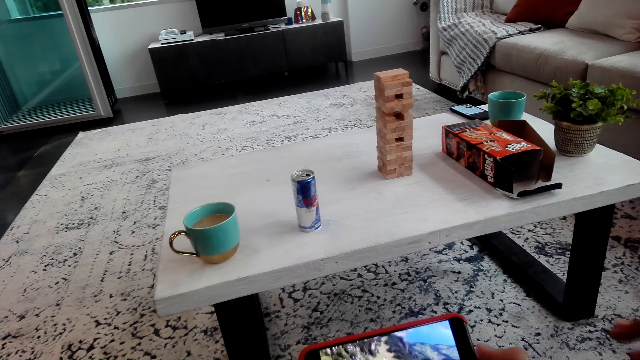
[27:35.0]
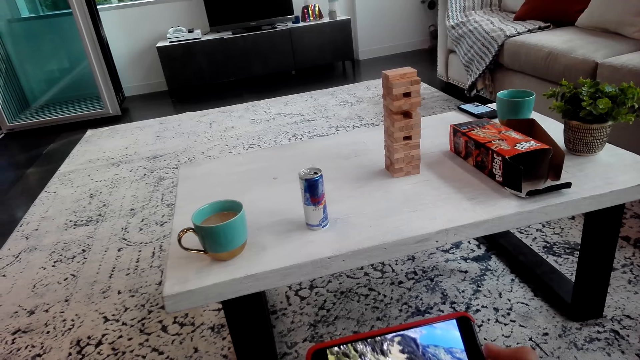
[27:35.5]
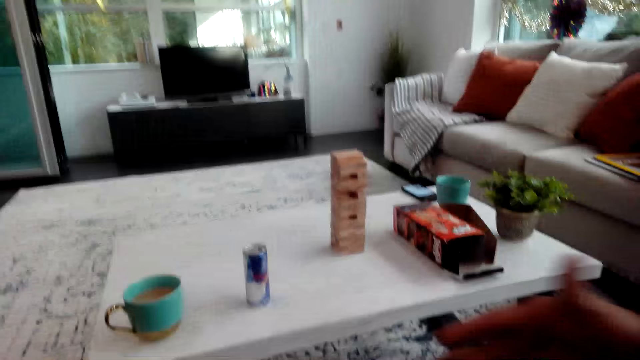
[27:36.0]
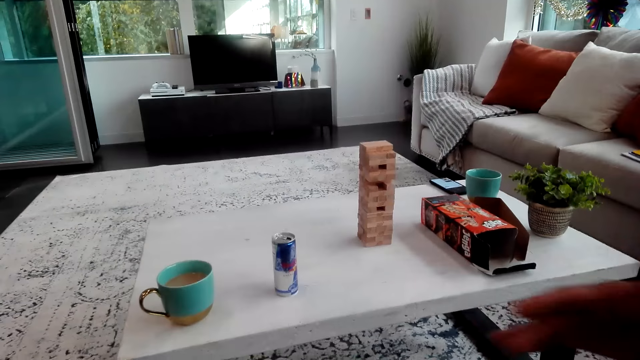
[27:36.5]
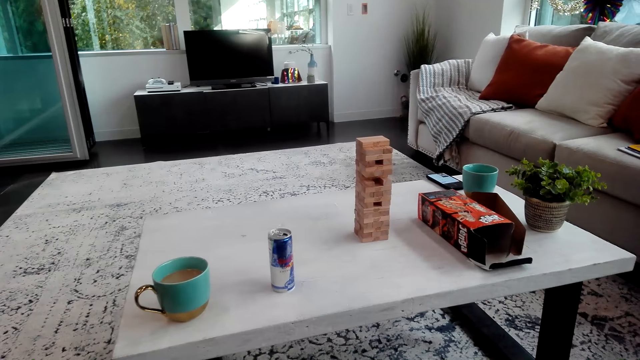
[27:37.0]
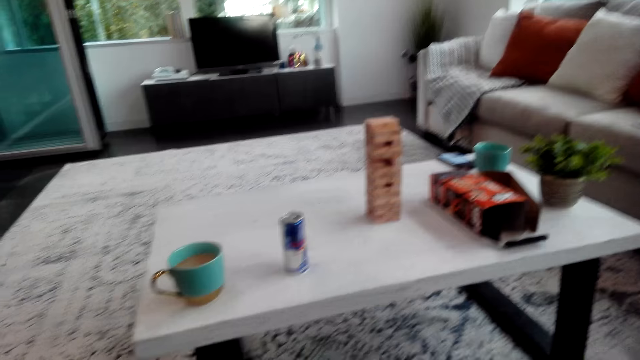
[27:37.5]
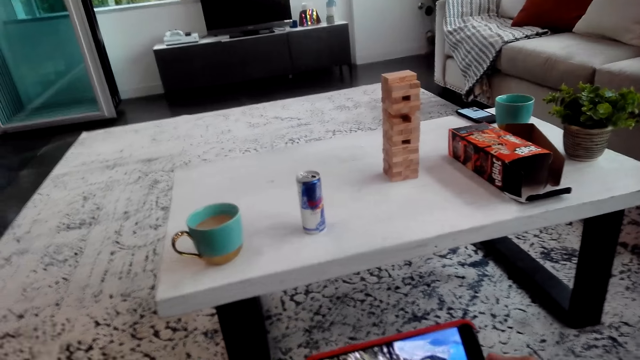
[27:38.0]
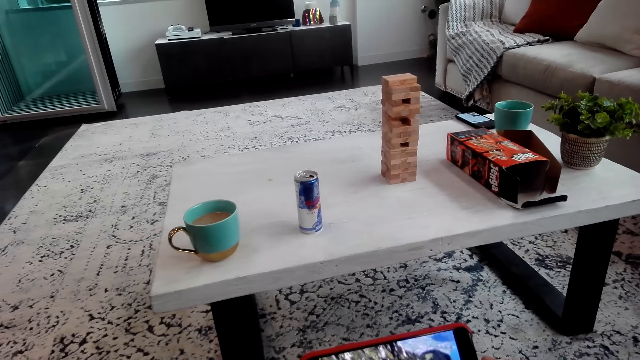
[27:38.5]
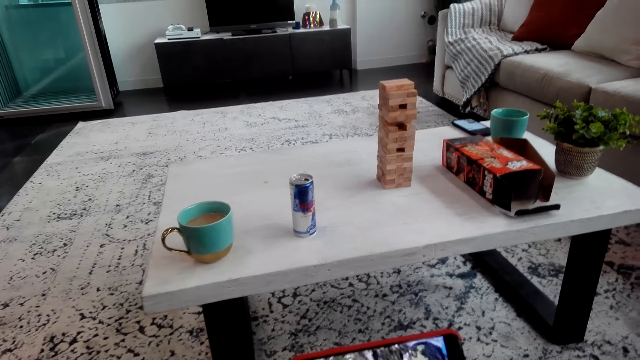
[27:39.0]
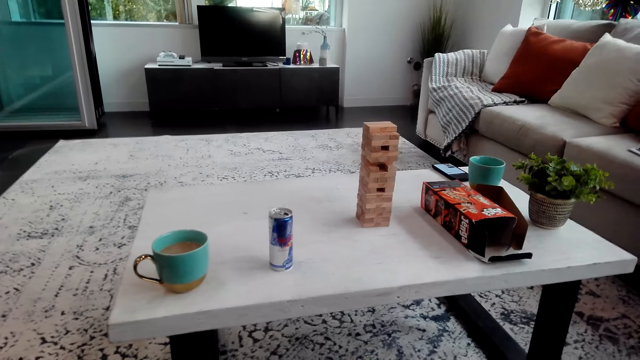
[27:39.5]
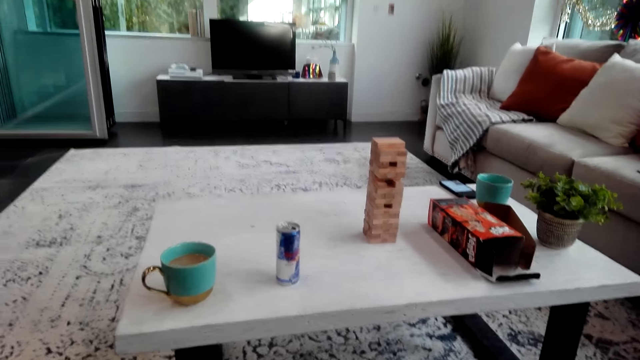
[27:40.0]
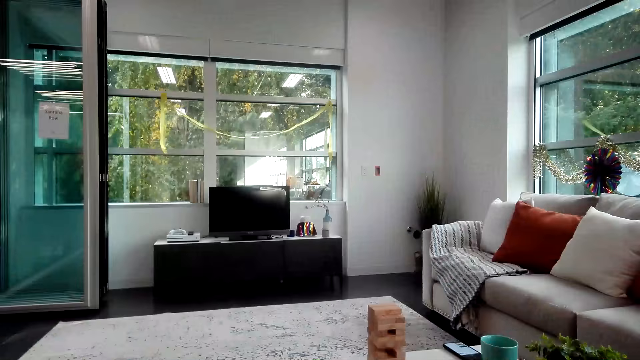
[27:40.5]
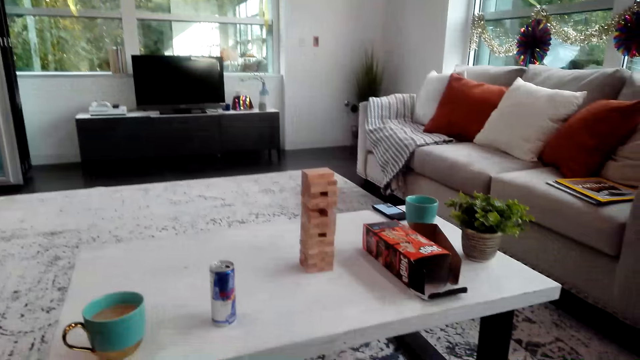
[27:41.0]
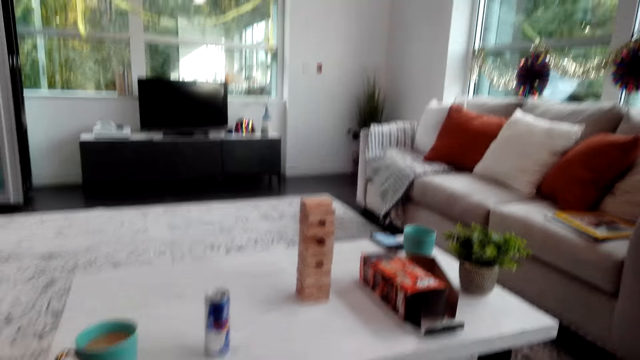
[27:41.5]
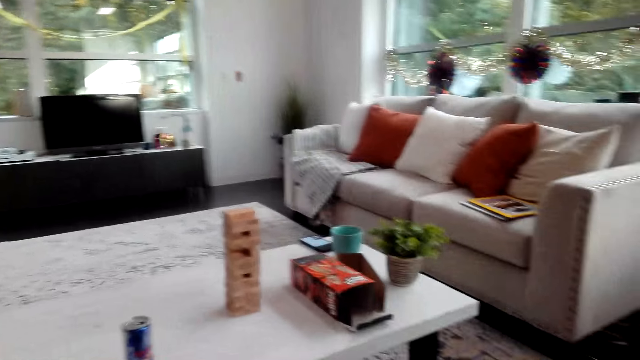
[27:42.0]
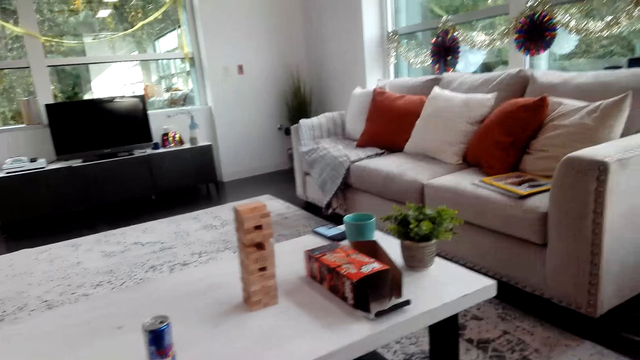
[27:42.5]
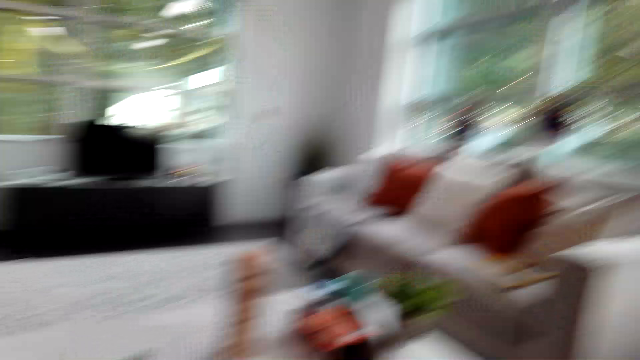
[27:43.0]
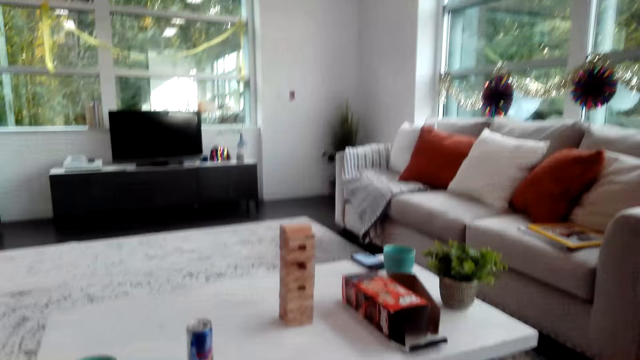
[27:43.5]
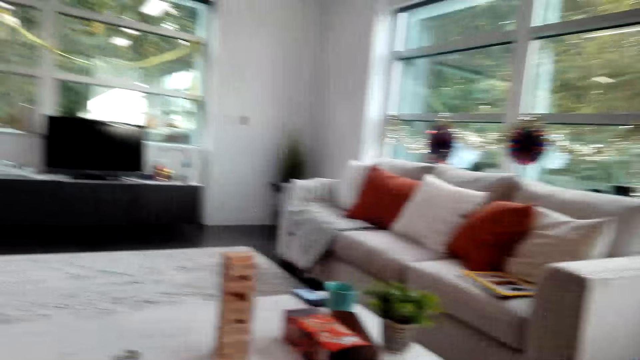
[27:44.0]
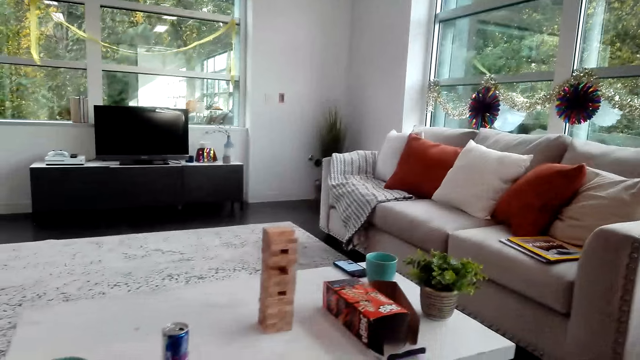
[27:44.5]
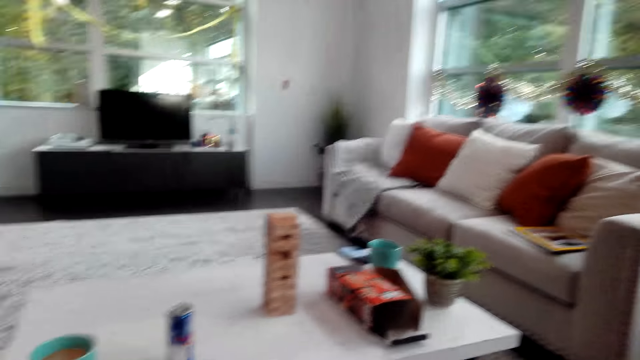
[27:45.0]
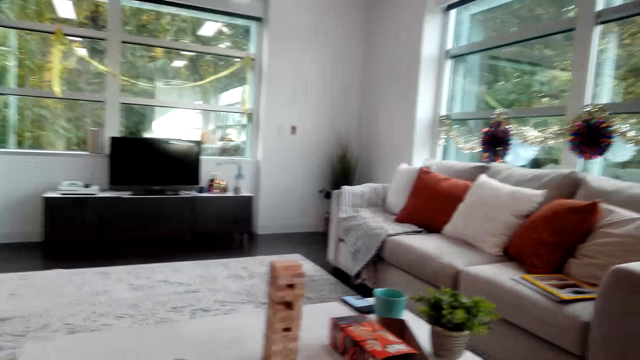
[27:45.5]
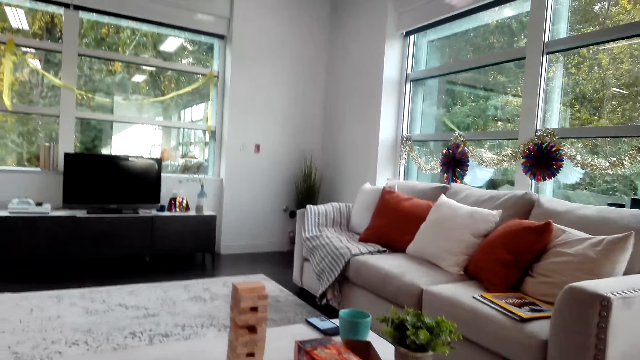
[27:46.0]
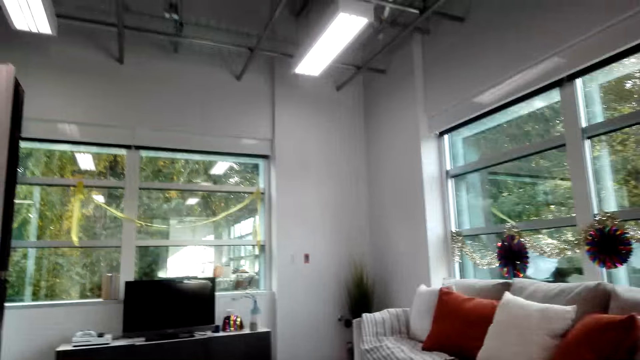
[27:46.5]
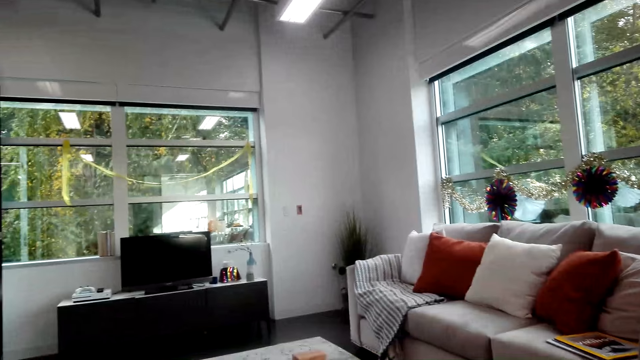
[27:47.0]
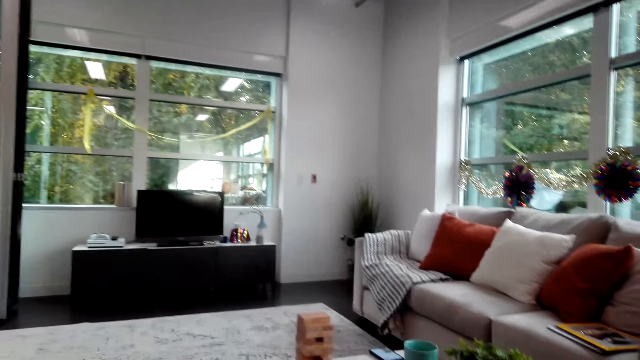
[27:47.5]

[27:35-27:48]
A man gestures with his hand. The camera wearer looks around.

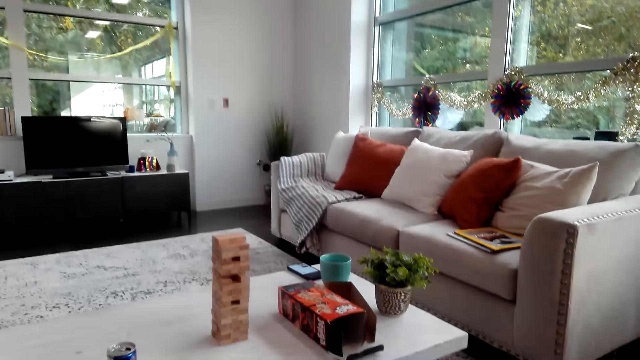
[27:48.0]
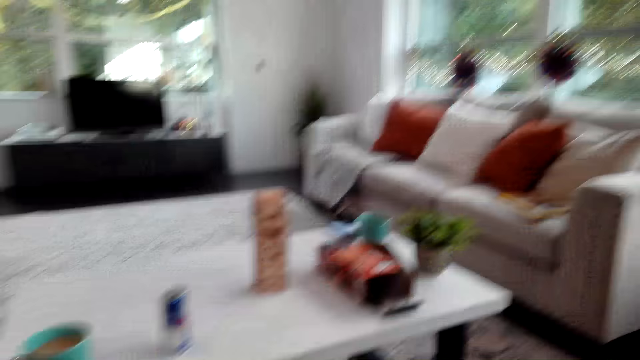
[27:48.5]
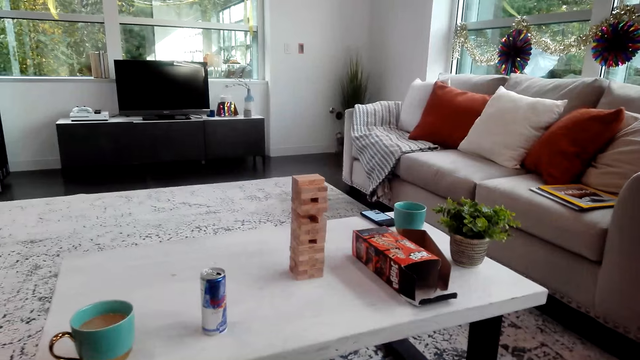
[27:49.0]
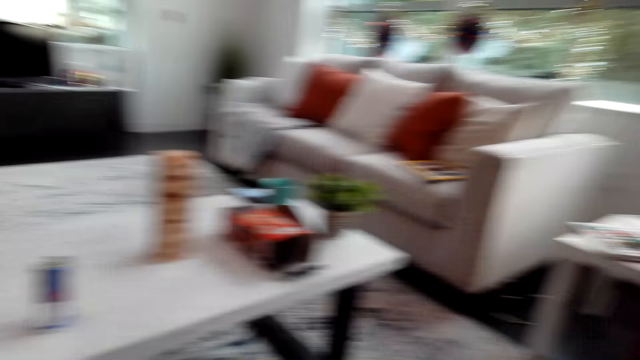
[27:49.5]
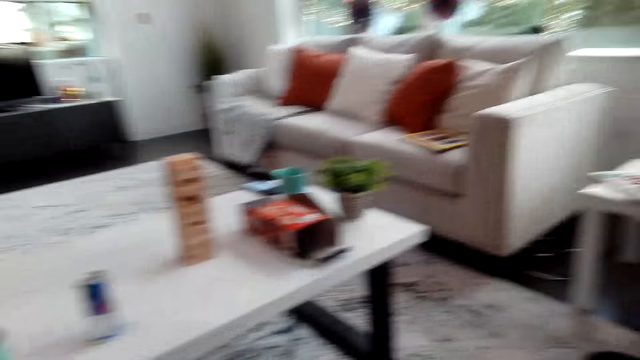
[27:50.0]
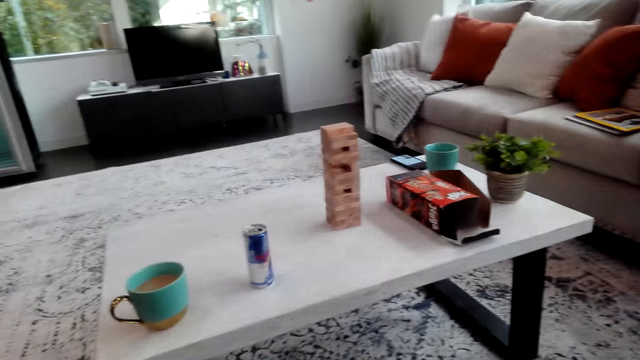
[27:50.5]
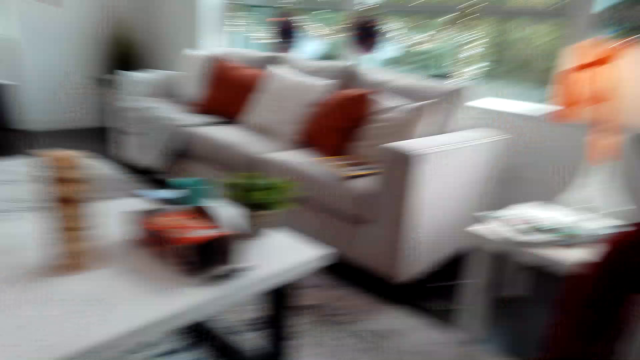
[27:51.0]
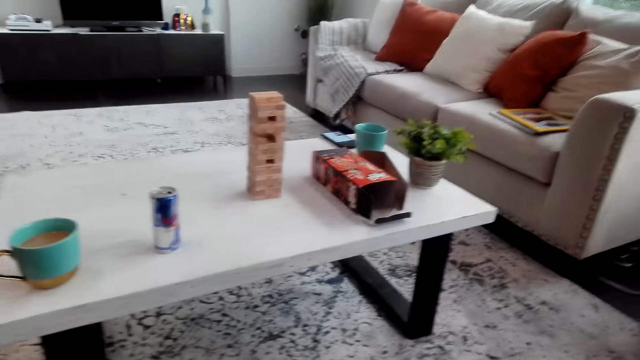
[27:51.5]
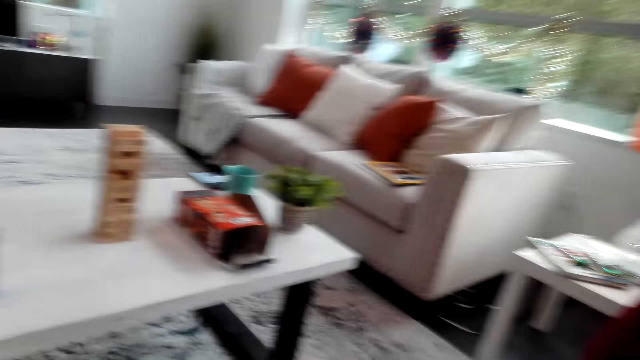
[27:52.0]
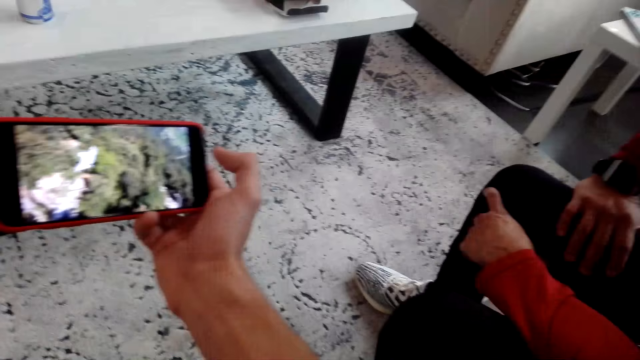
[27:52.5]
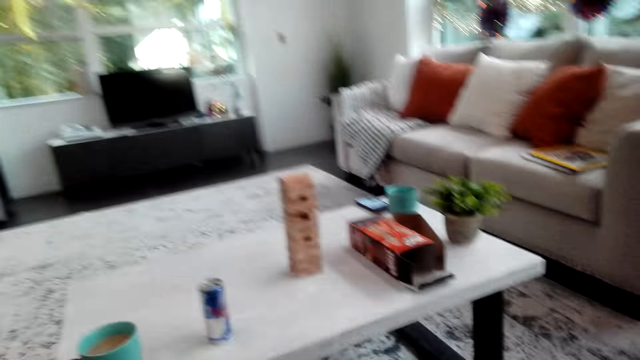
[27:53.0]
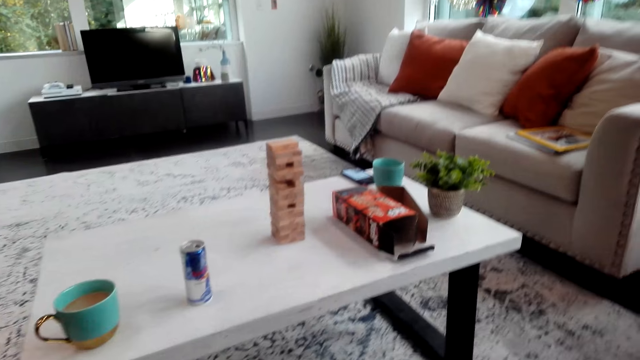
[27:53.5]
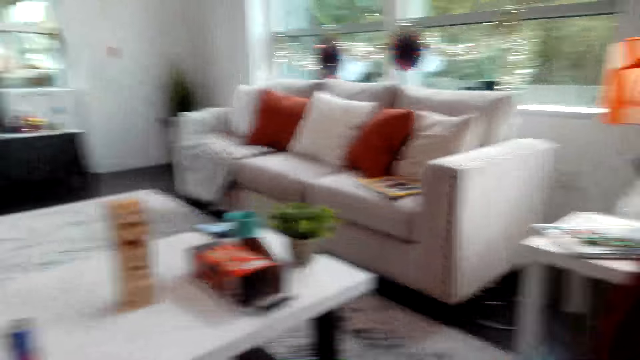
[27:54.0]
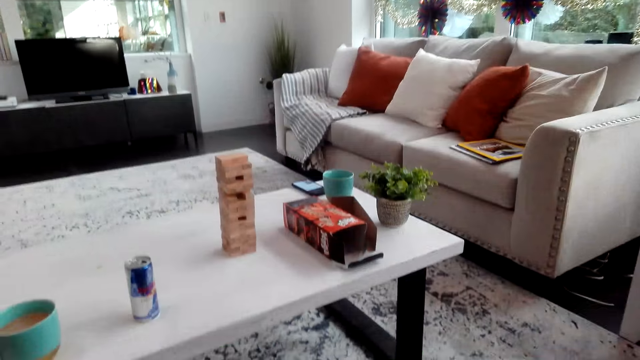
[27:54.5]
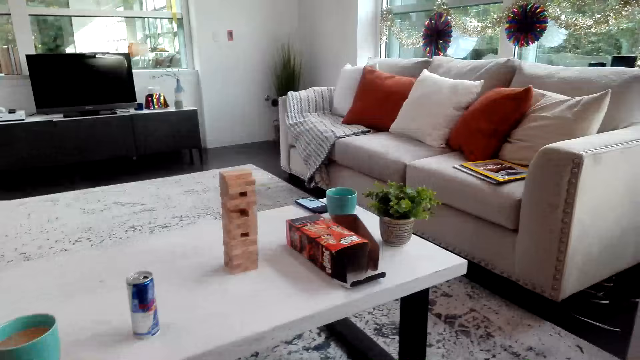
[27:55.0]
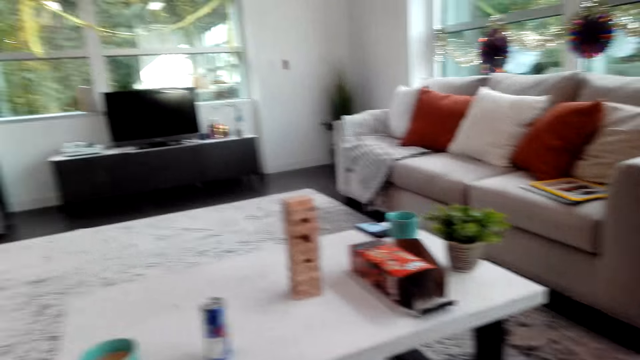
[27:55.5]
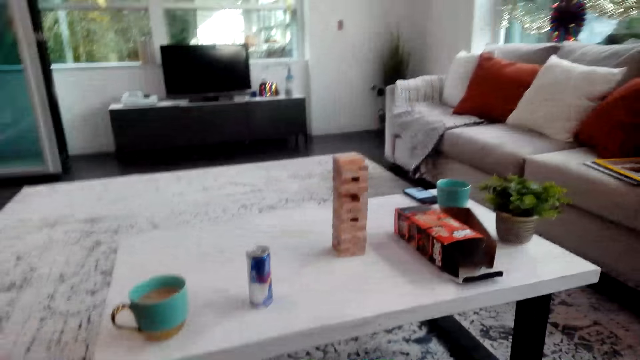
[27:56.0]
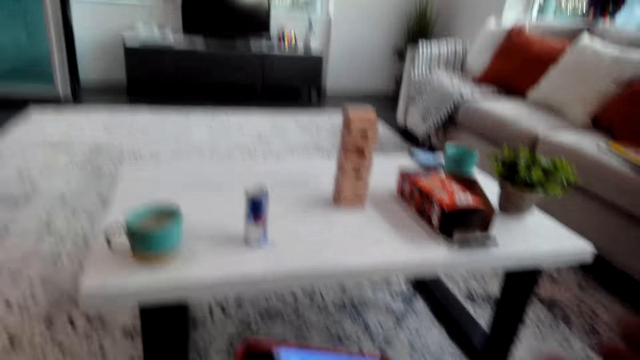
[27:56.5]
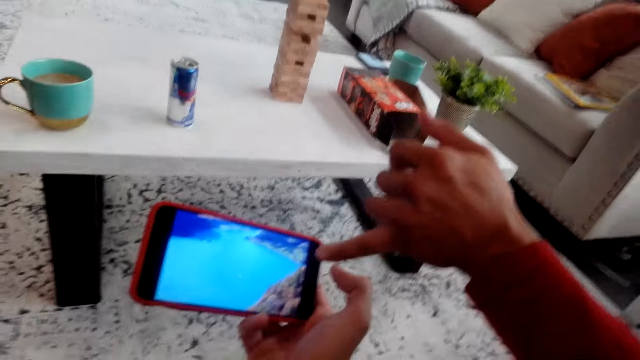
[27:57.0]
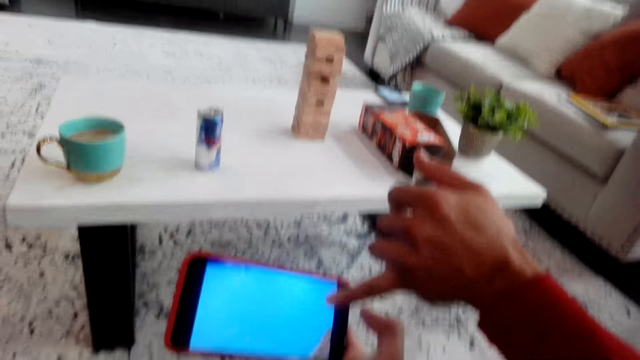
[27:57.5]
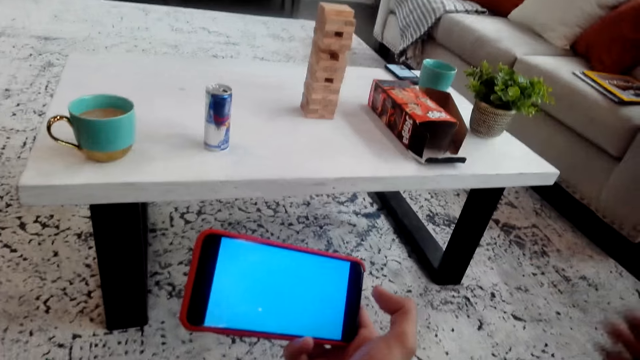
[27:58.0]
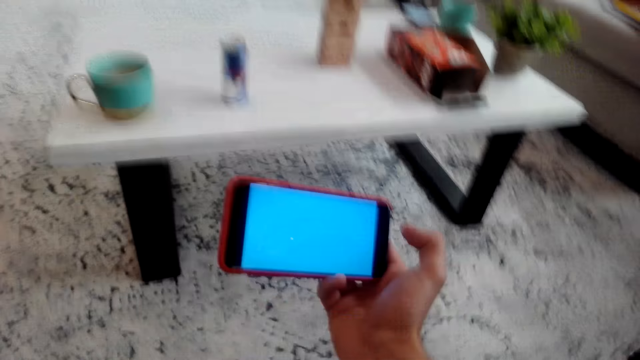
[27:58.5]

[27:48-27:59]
A man sits beside the camera wearer and points at the phone.
